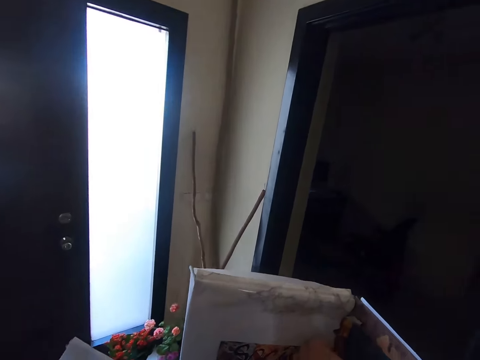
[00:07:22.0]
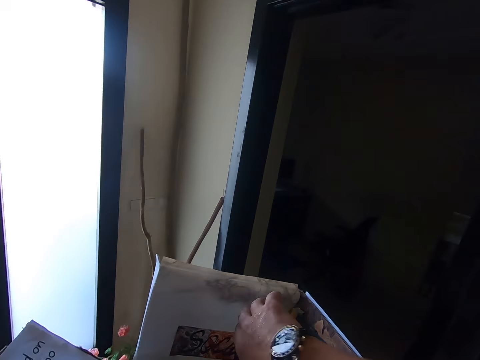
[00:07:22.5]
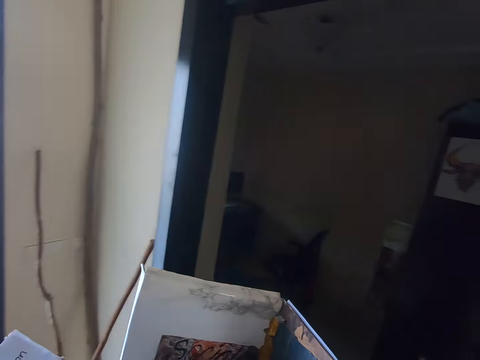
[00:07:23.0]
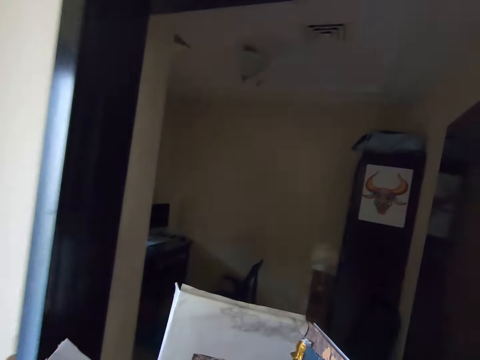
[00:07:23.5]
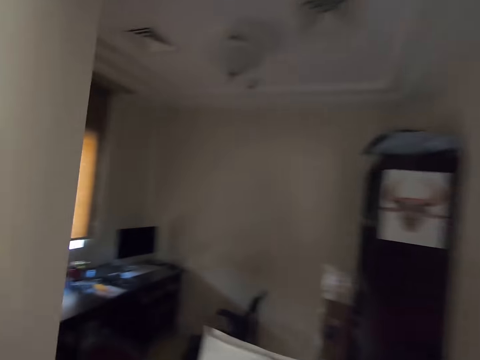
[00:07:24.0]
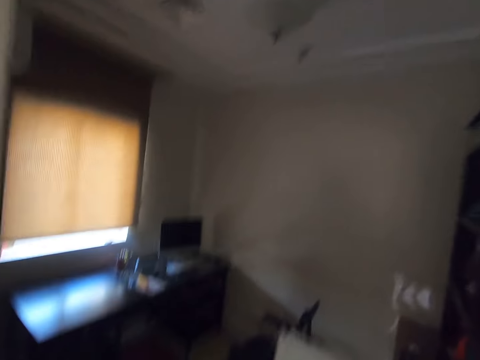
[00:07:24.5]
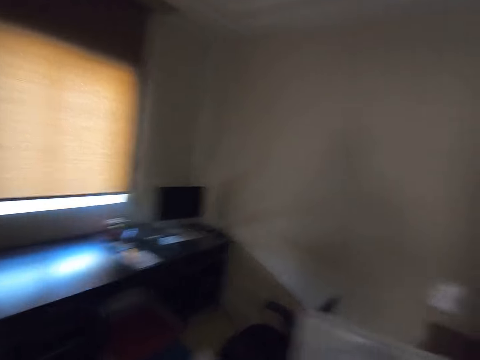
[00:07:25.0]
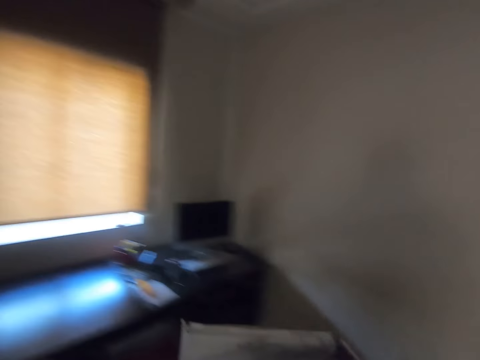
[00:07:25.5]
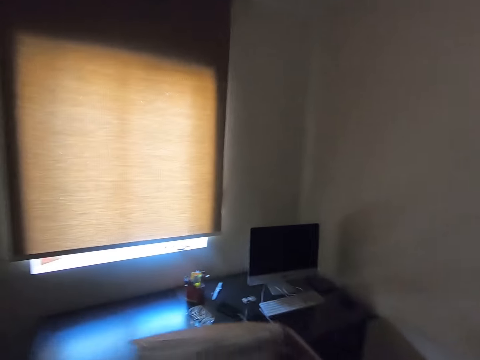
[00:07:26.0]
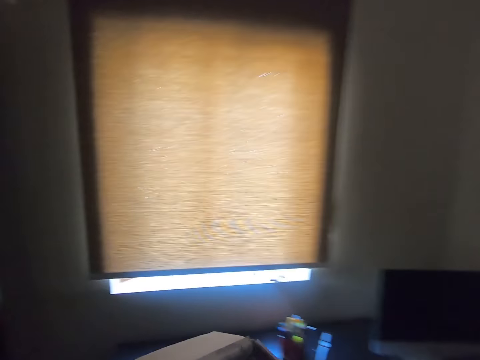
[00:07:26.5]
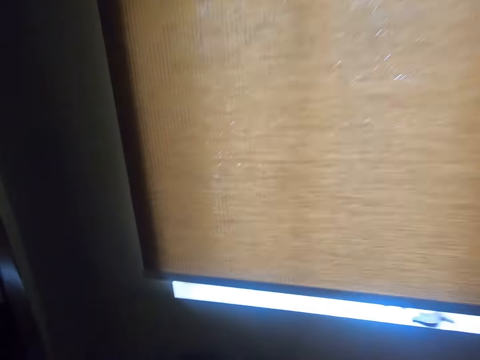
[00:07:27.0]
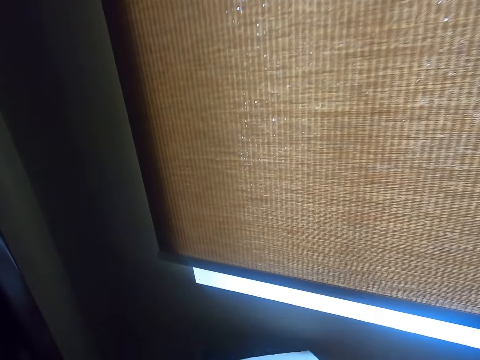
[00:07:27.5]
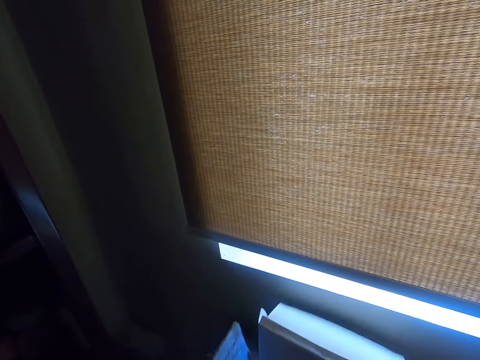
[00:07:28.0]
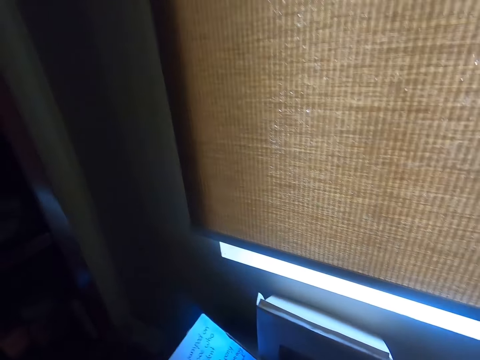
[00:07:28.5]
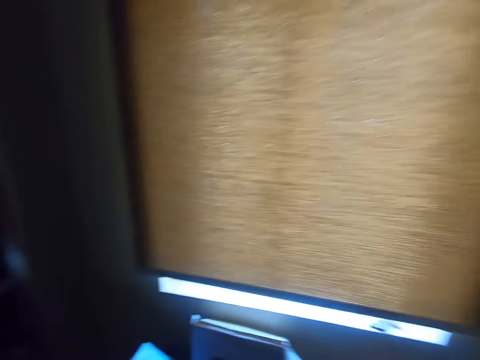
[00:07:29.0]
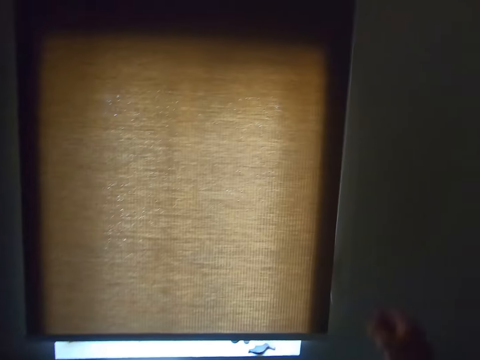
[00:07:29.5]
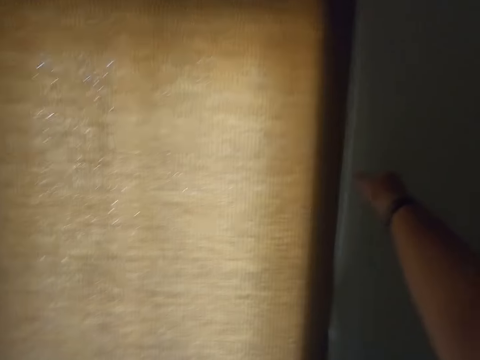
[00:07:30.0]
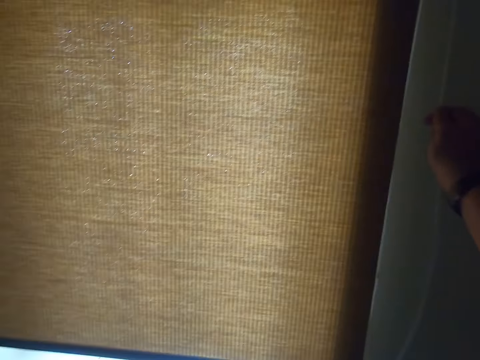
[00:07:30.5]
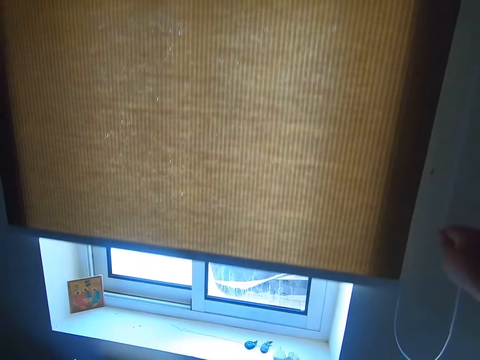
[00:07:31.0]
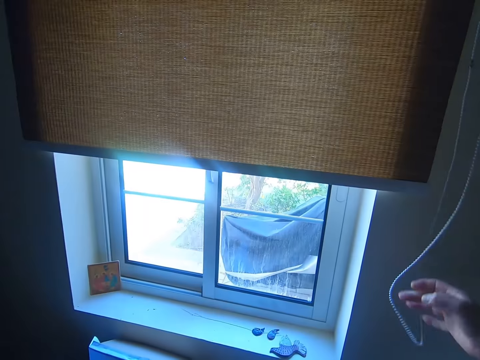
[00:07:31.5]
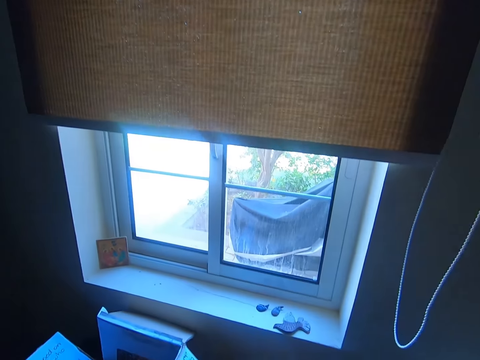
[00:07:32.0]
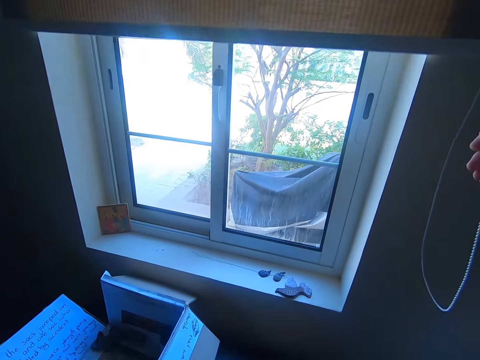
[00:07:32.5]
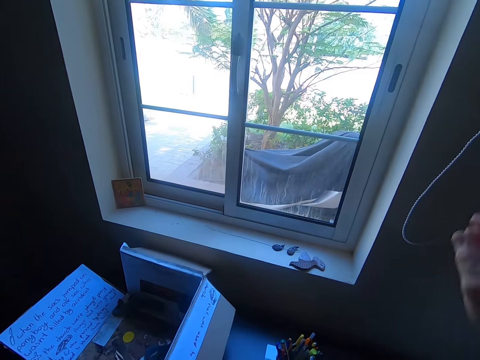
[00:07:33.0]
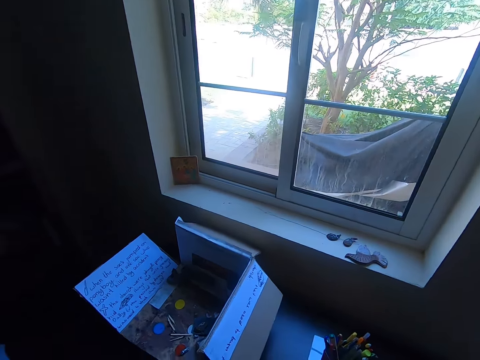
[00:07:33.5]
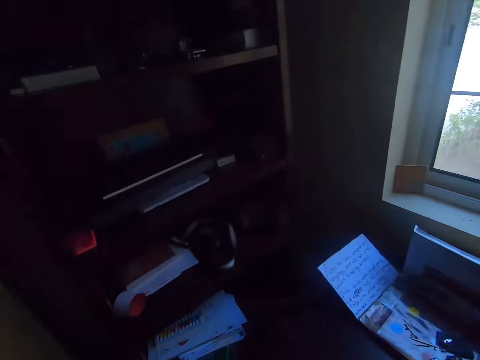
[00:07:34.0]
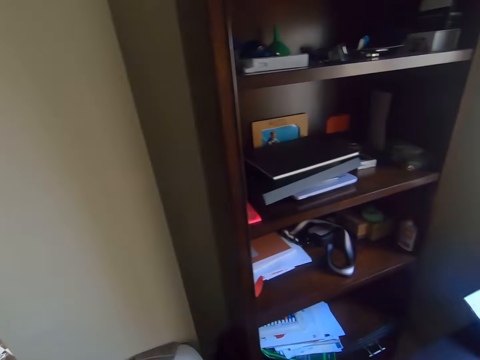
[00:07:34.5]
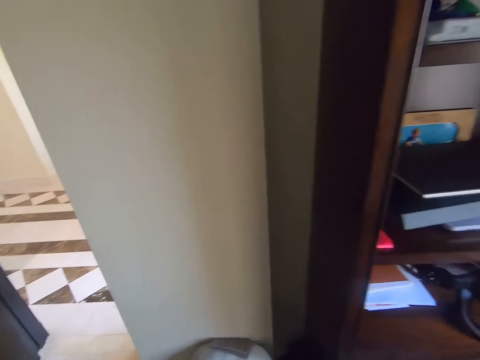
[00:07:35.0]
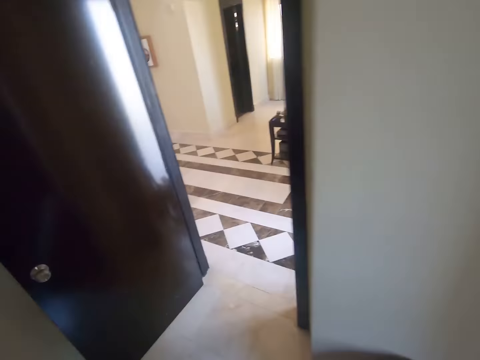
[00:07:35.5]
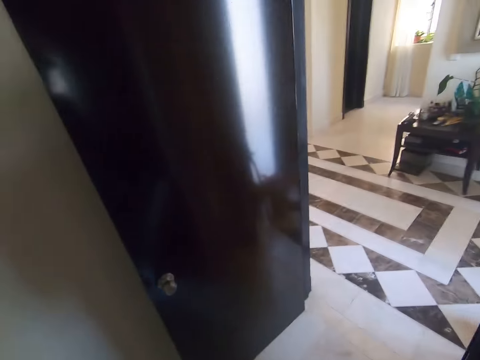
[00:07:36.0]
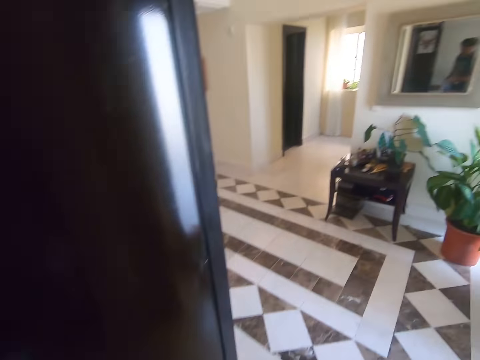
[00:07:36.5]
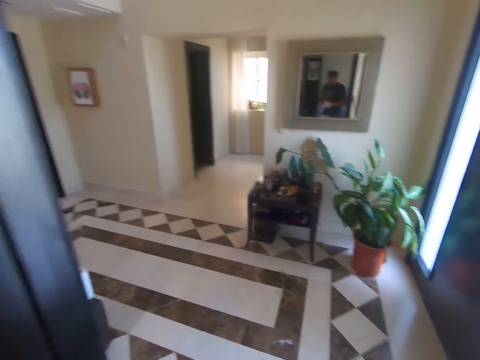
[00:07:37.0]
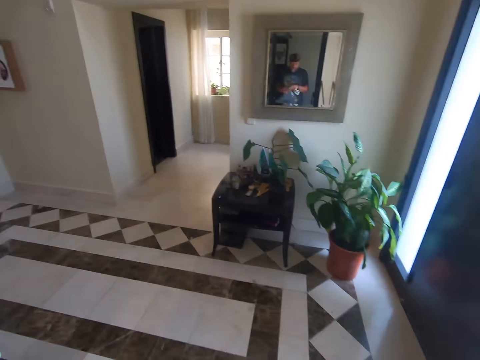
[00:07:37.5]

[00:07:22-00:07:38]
The camera wearer moves around. They put down the paper. They put the box on a table. They open the window curtain. They move around.

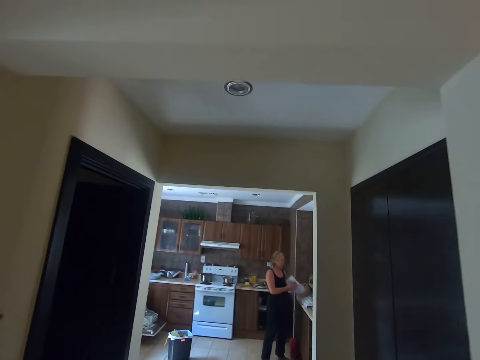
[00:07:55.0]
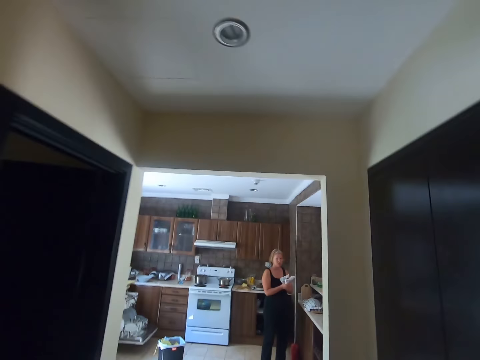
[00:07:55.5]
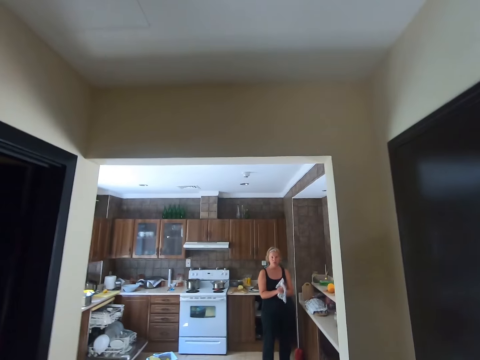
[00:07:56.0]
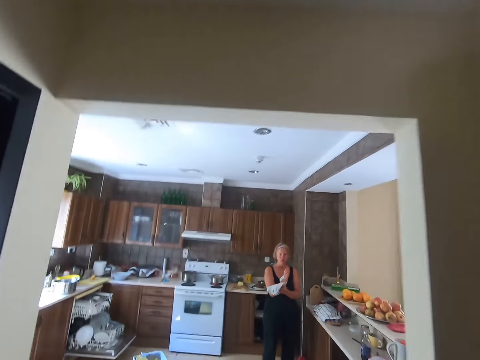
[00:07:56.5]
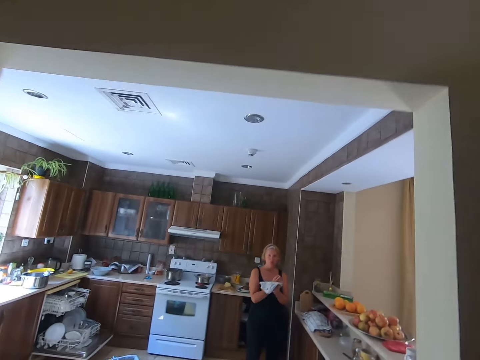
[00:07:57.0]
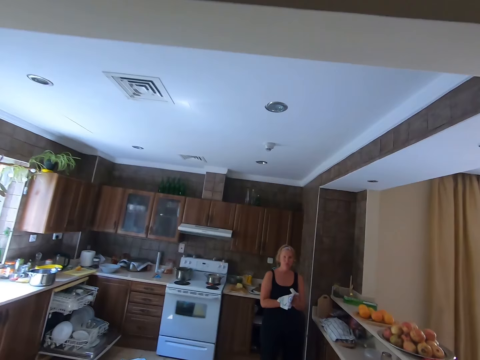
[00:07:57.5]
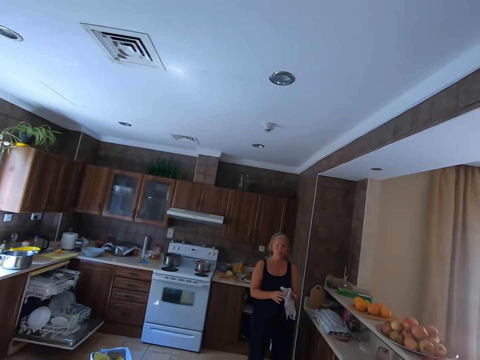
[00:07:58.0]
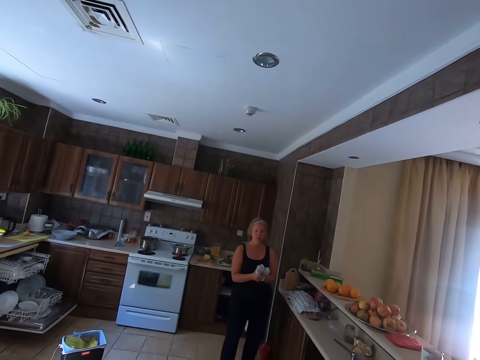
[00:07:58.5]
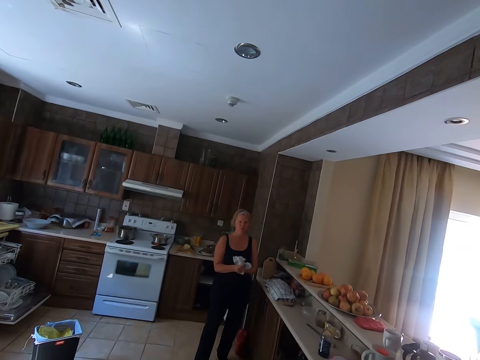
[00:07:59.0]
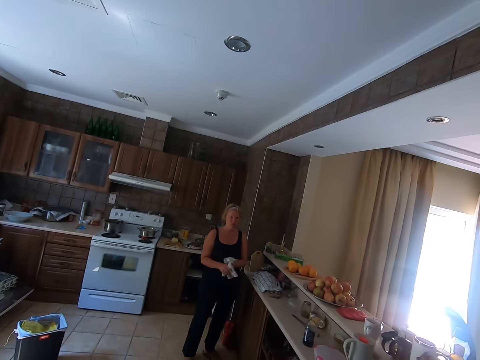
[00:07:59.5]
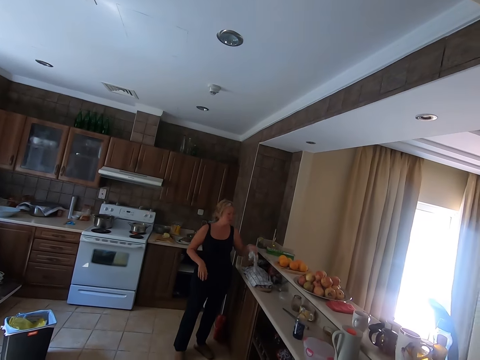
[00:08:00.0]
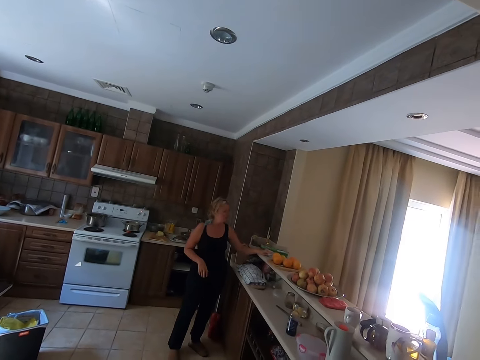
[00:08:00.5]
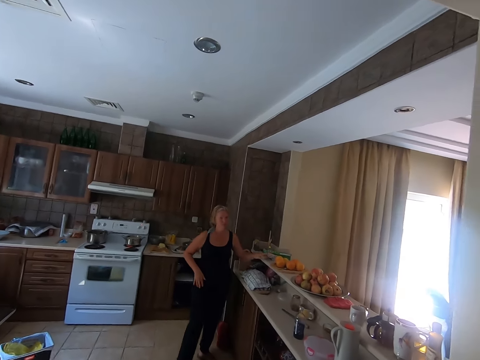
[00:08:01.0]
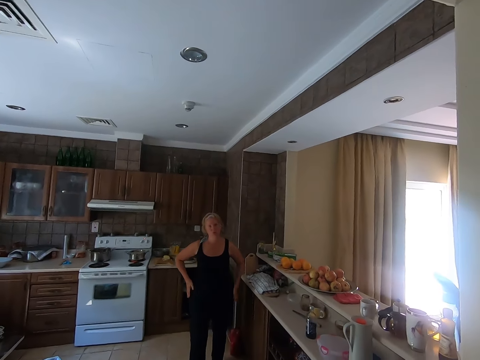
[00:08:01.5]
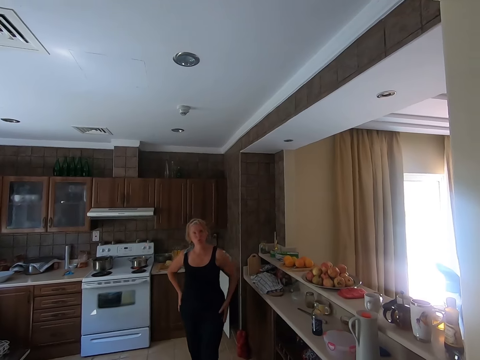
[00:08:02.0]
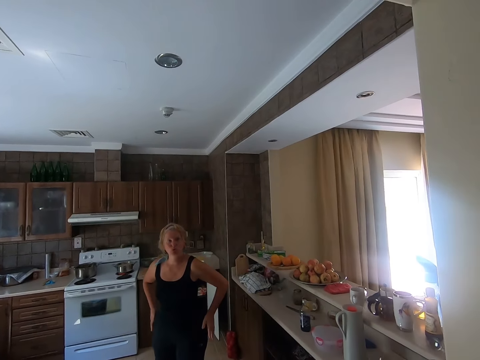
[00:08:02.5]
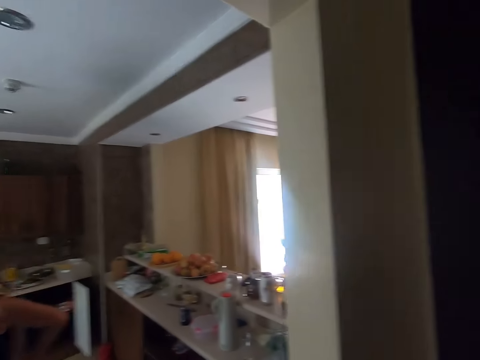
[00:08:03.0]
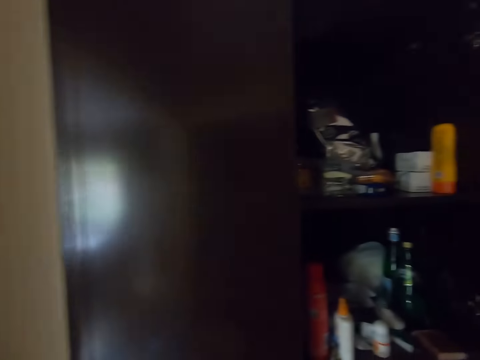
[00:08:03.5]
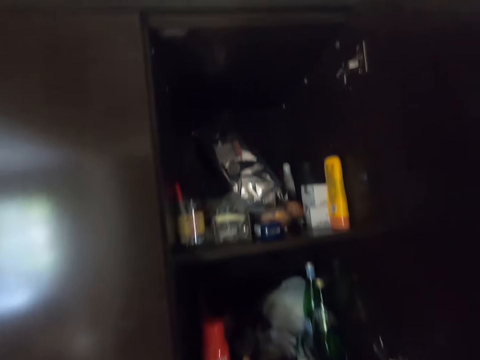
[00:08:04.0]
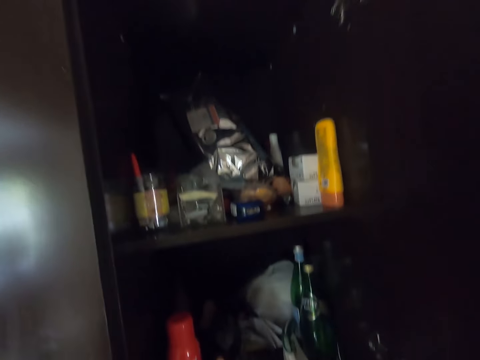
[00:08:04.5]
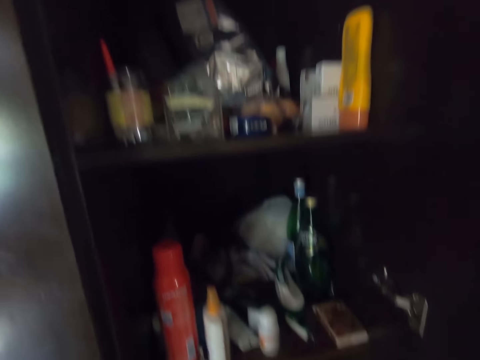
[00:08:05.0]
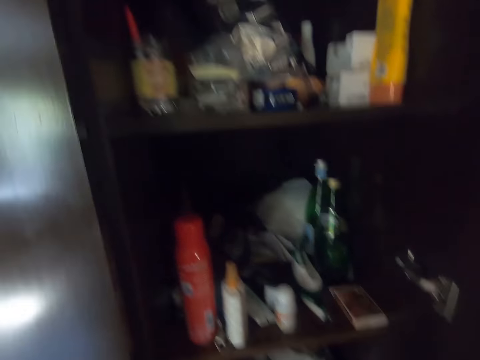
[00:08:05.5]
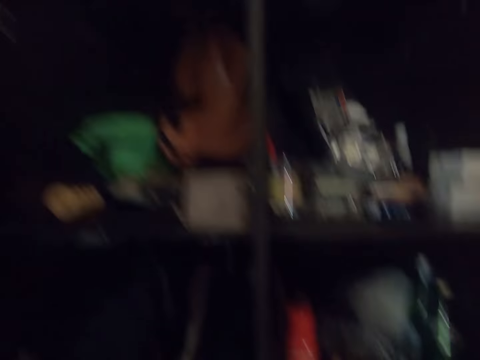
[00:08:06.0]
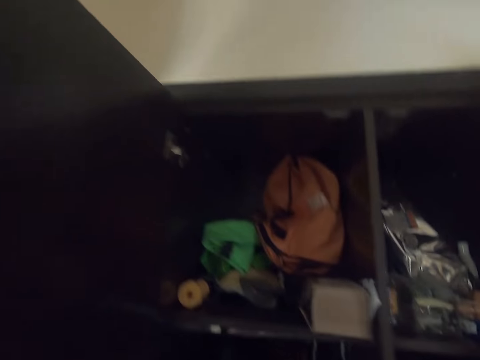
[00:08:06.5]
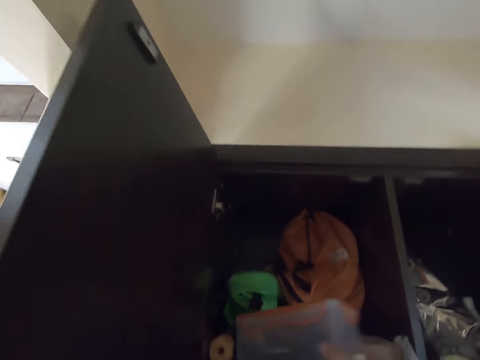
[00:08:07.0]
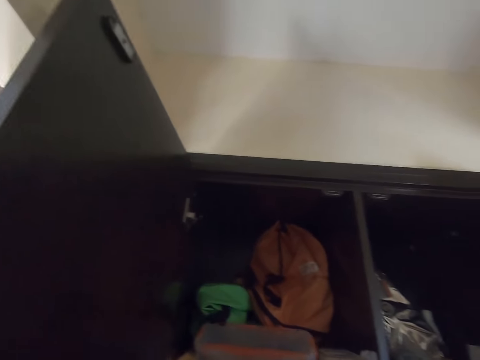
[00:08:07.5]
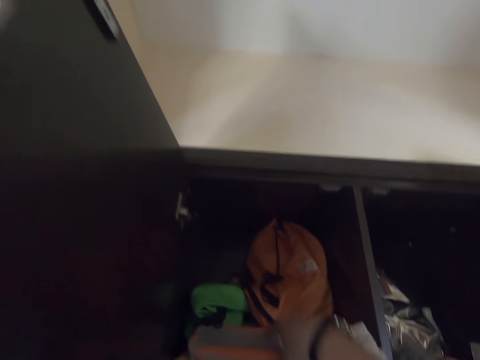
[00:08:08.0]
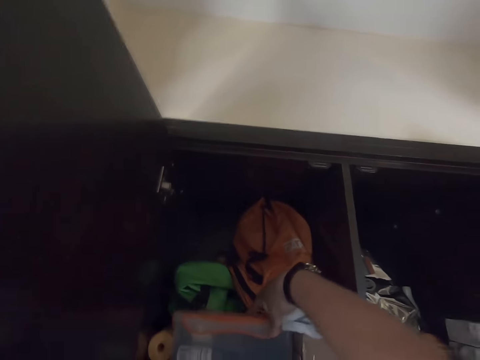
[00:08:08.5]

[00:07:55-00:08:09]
The camera wearer moves around. They talk to a woman. The woman cleans her hands with a towel. She puts down the towel. The camera wearer interacts with the woman. The woman moves around. The camera wearer opens a cabinet. They look around. They put a plastic container in the cabinet.
